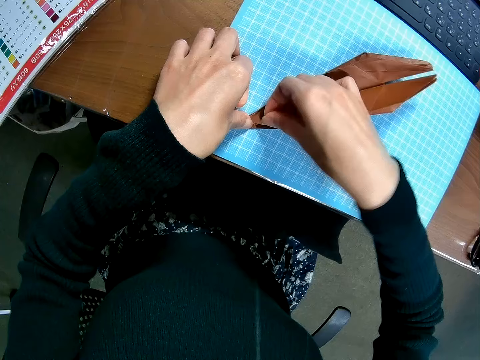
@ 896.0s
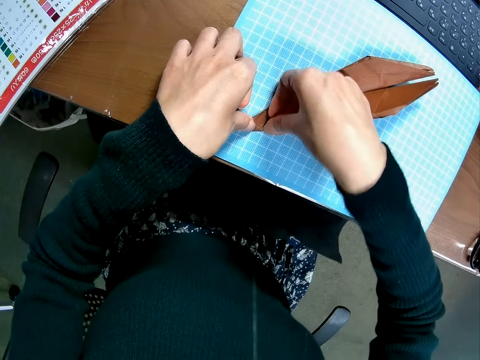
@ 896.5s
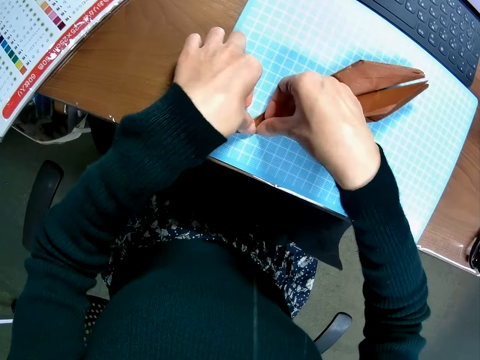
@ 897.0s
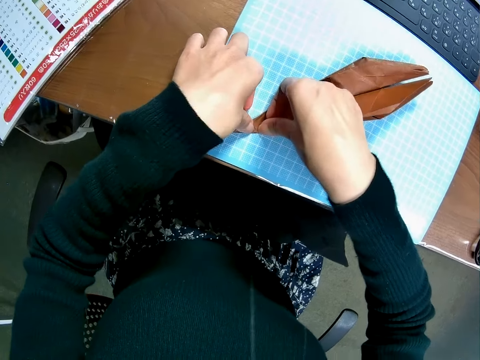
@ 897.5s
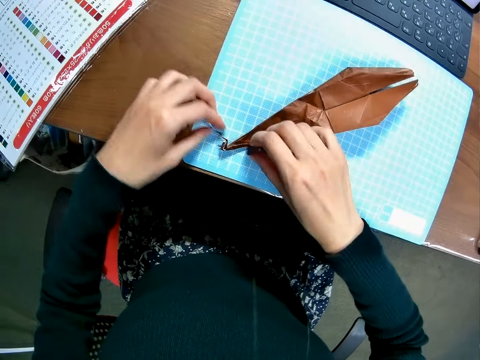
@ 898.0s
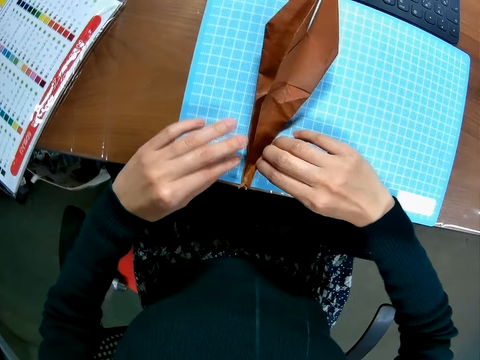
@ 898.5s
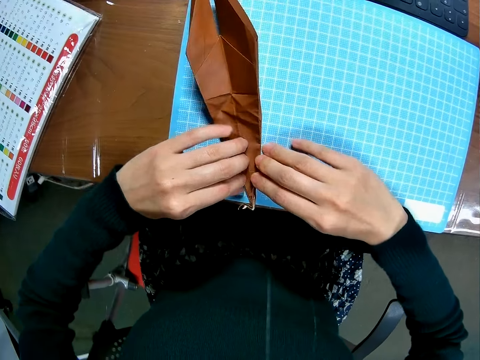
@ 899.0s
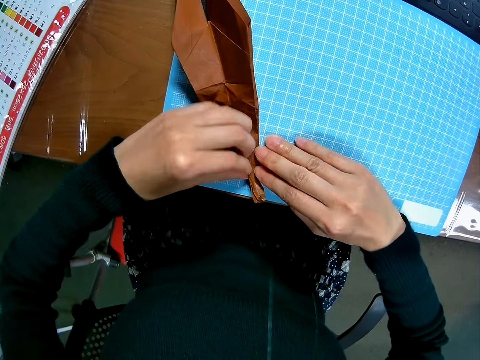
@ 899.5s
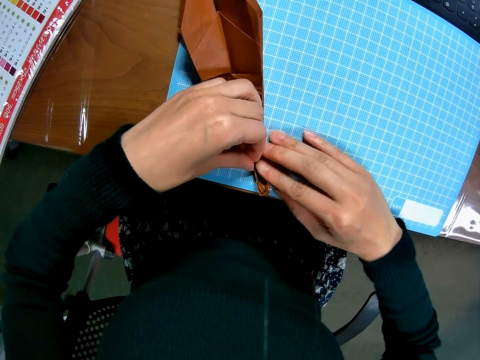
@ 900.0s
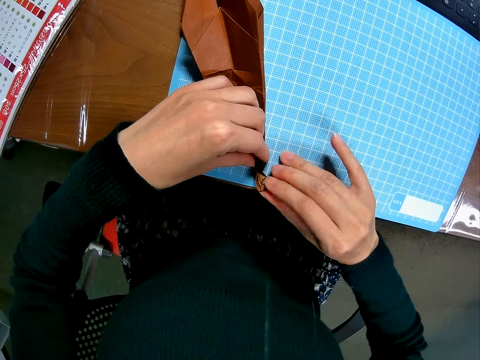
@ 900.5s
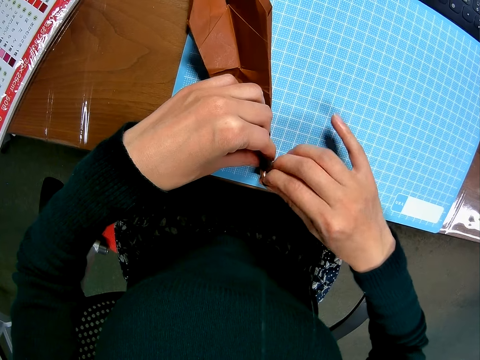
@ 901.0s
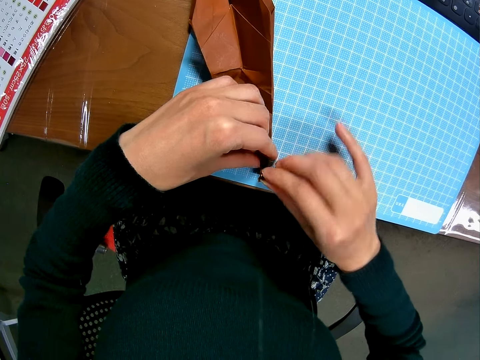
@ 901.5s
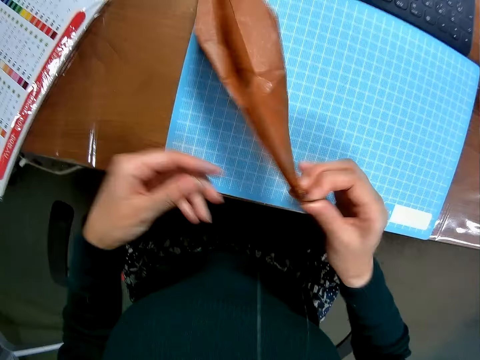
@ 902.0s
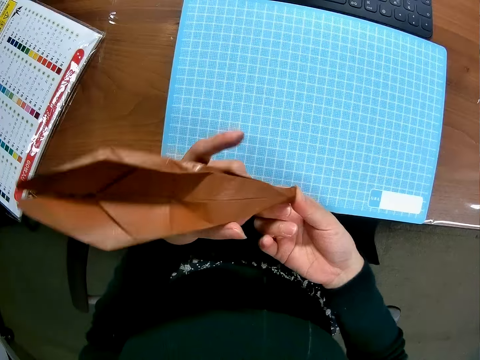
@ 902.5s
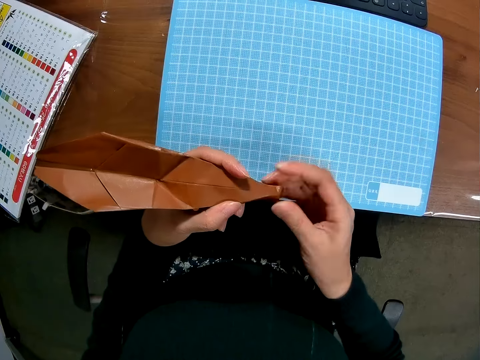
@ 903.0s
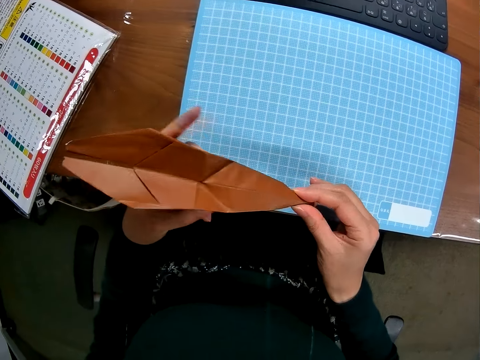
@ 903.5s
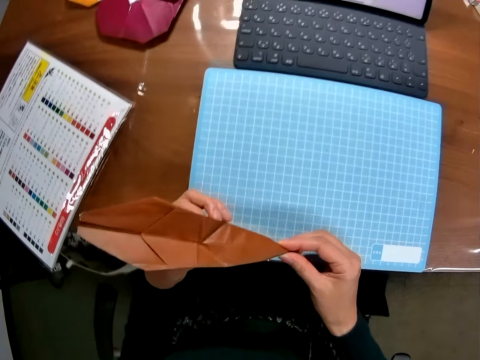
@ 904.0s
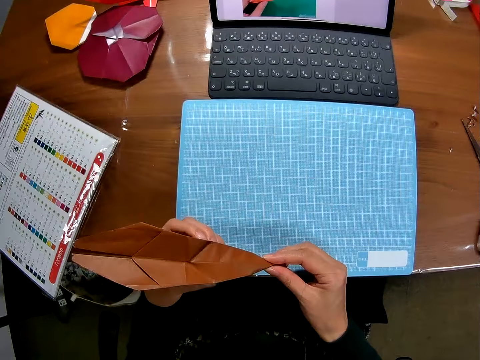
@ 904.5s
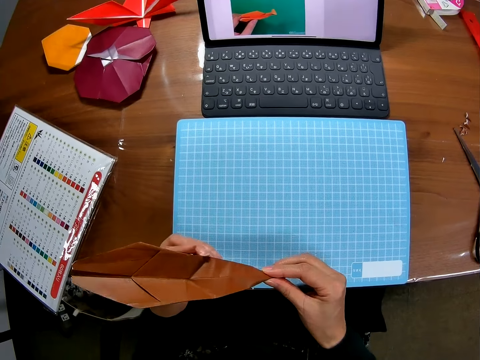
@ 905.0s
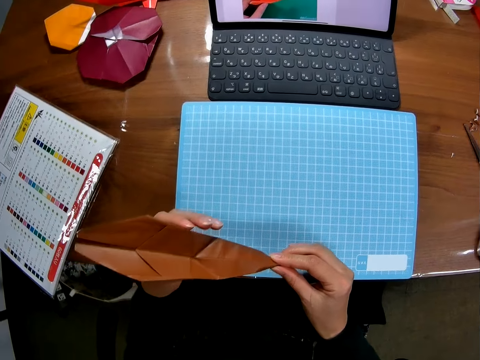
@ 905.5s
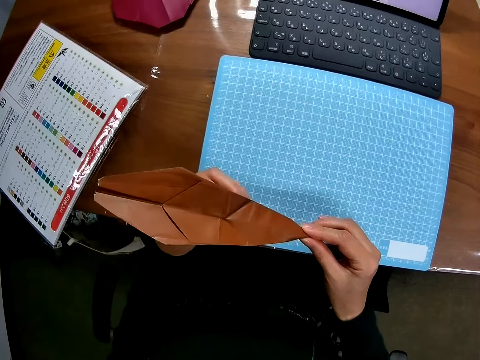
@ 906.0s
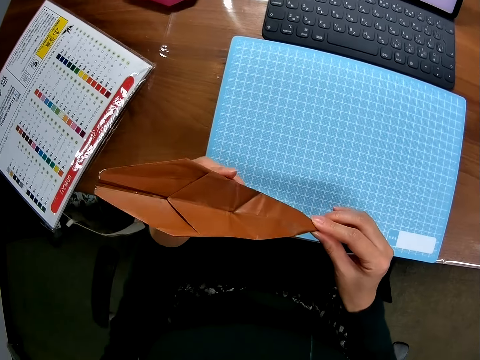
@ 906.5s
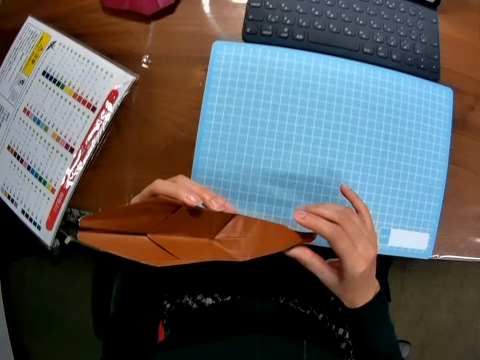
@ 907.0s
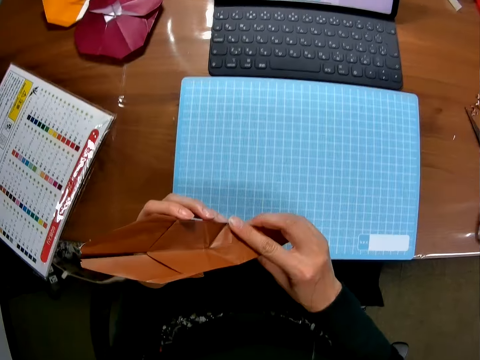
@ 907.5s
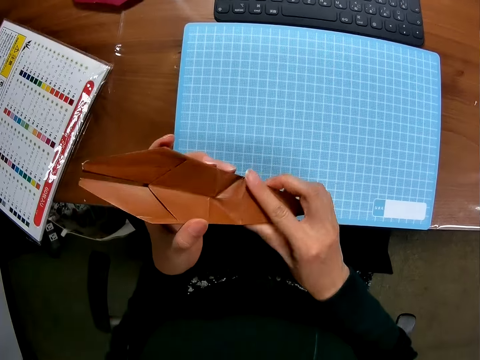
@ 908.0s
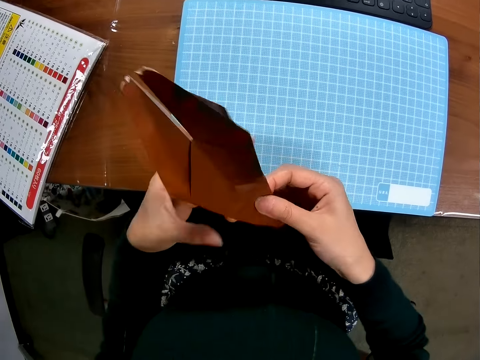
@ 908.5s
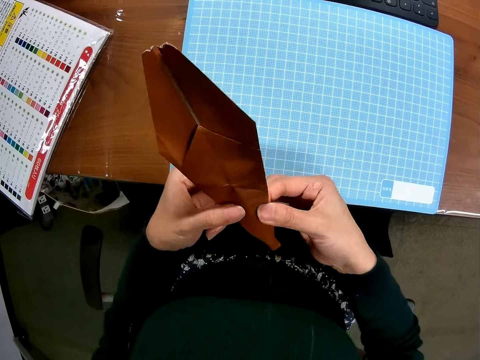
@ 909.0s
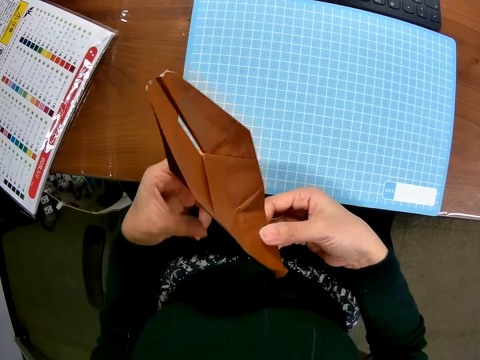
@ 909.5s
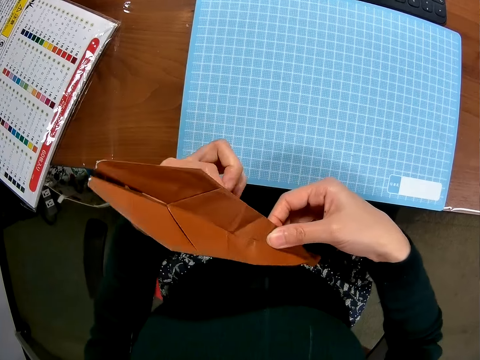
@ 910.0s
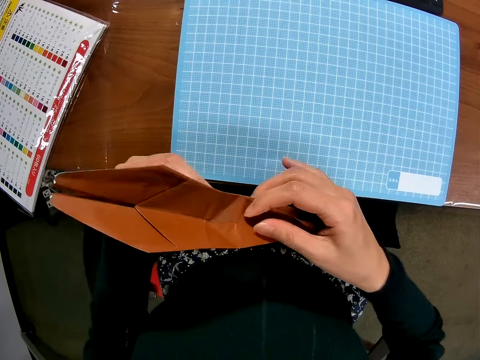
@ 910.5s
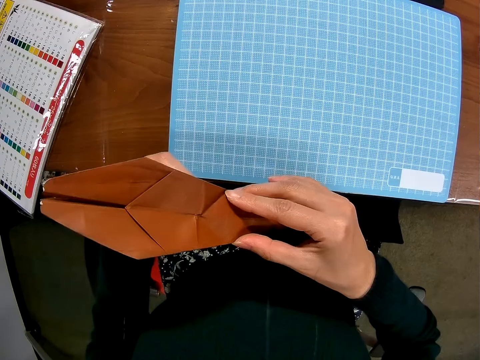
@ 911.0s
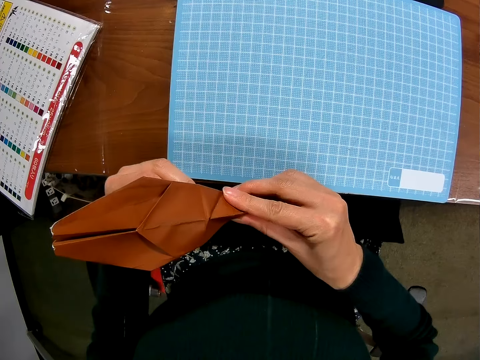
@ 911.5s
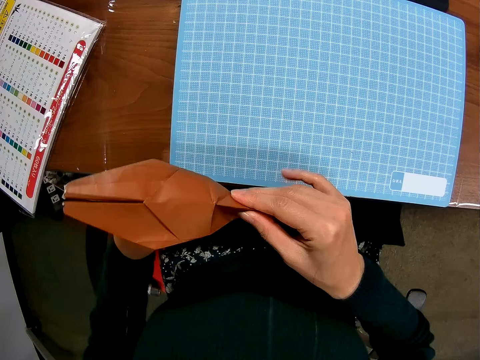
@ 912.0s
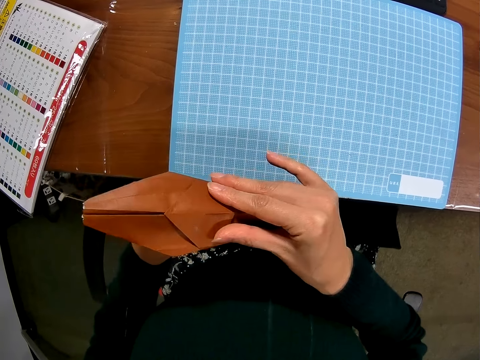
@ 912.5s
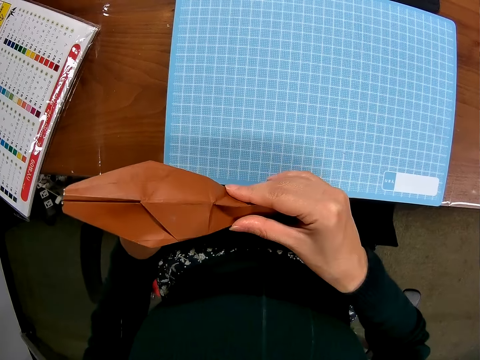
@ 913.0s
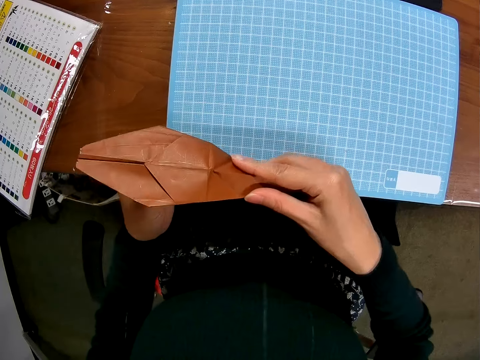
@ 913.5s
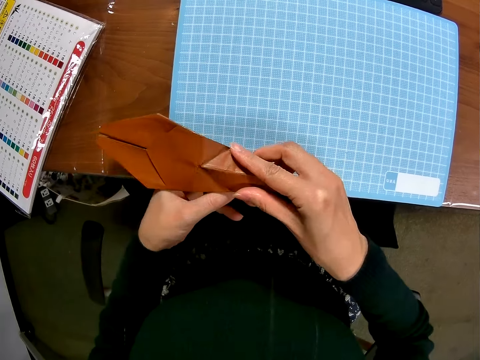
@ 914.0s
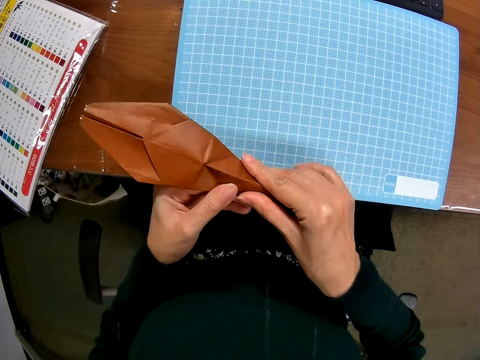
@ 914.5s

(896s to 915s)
The camera wearer moves the craft model on the table and folds the edge of the craft model. She raises the piece of paper or craft model from the cutting sheet with her right hand. She folds the piece of paper with both hands. She holds the craft model. She looks at the laptop. She holds the craft model. She folds the craft model.

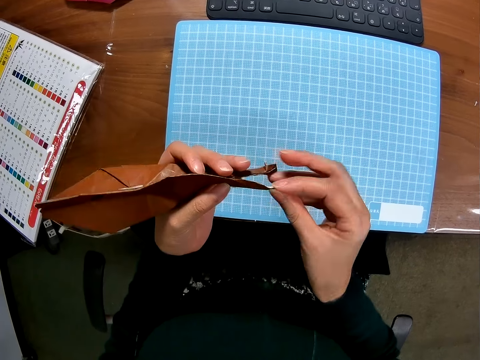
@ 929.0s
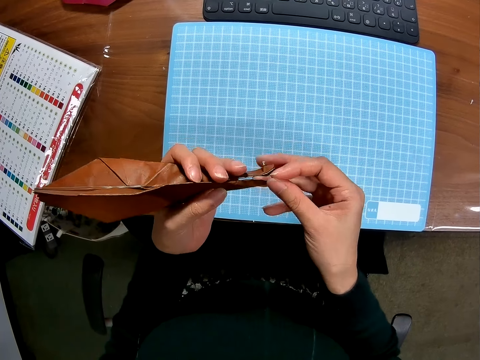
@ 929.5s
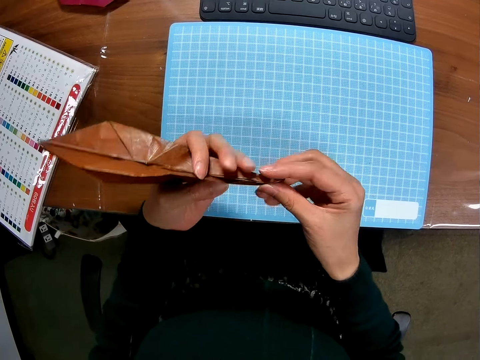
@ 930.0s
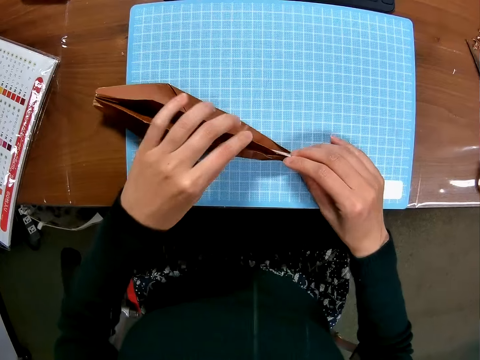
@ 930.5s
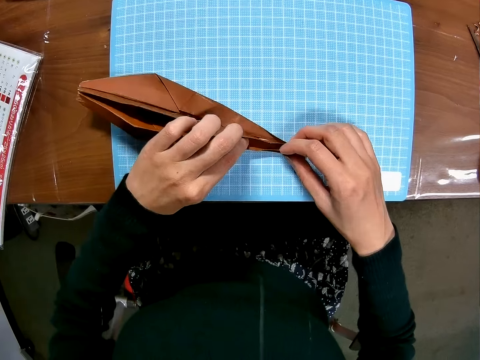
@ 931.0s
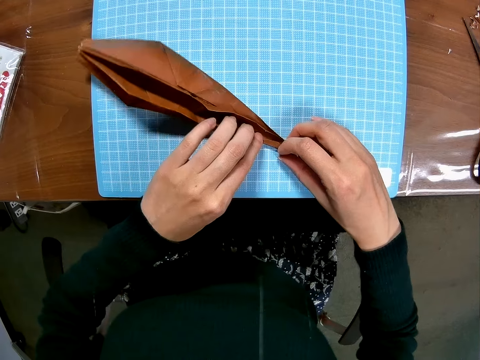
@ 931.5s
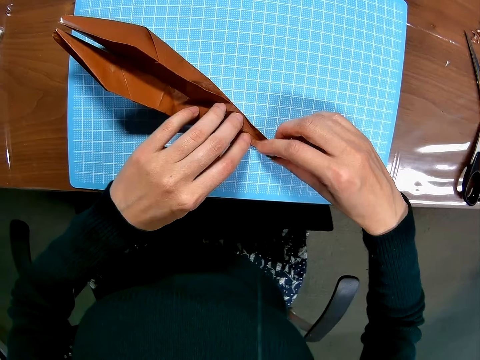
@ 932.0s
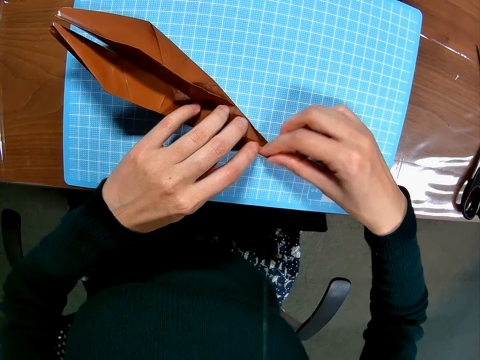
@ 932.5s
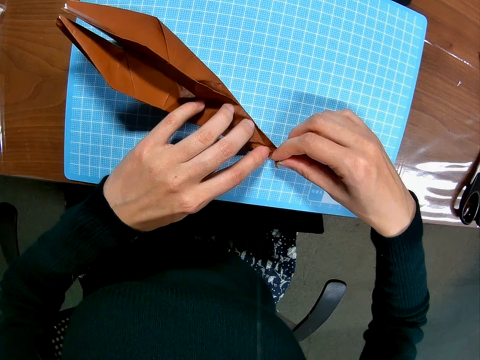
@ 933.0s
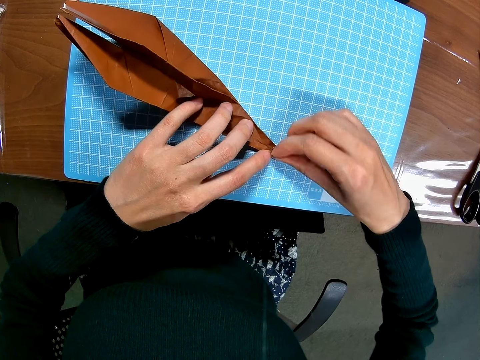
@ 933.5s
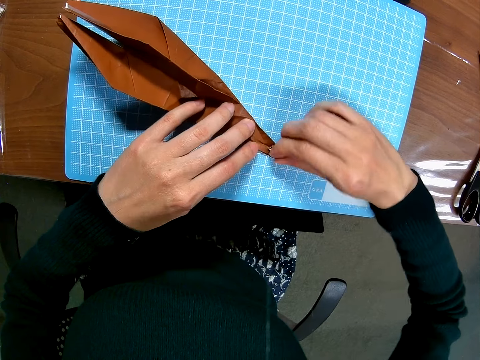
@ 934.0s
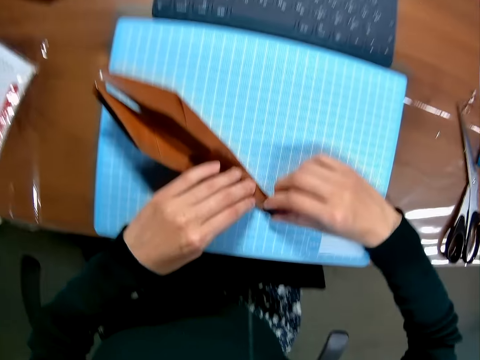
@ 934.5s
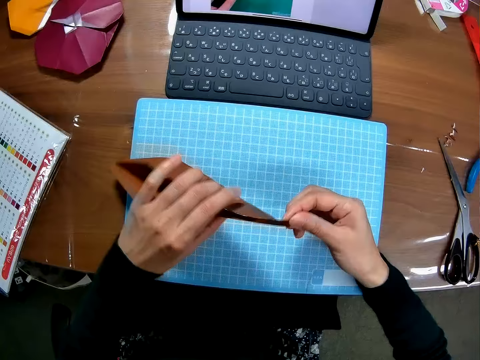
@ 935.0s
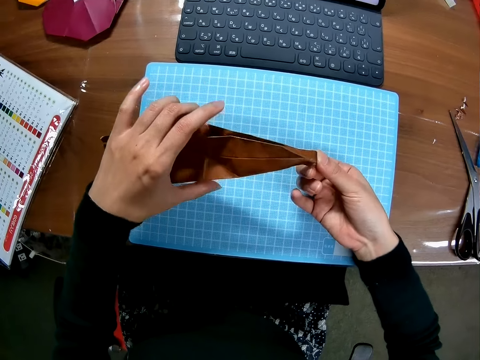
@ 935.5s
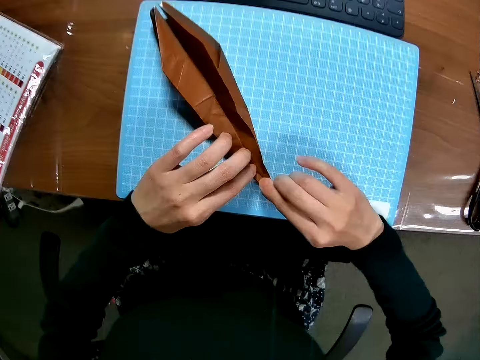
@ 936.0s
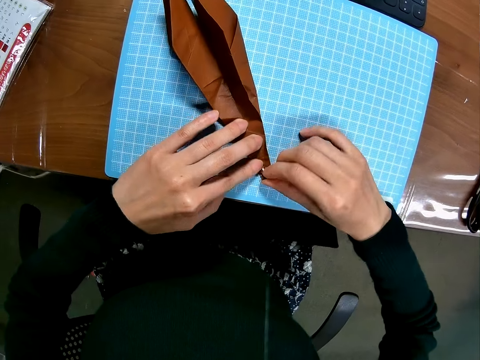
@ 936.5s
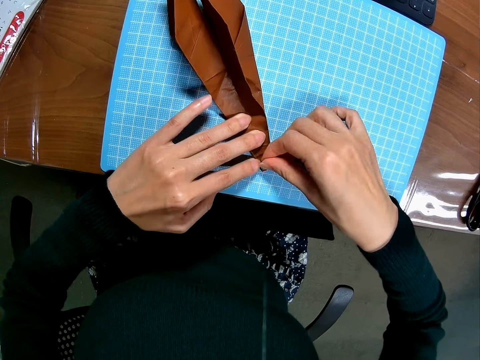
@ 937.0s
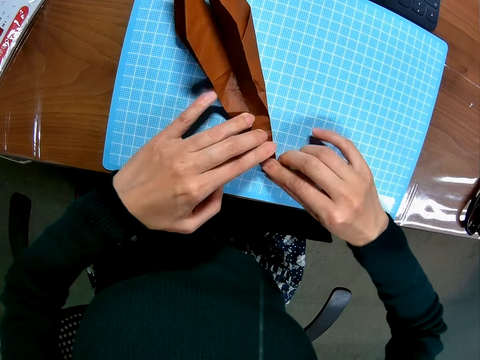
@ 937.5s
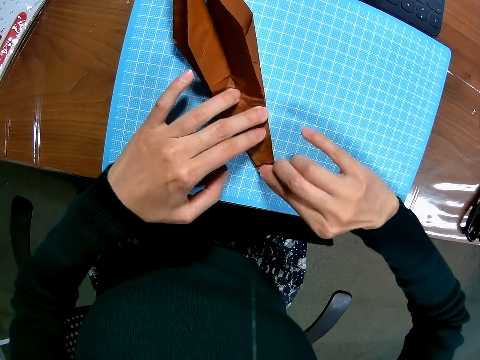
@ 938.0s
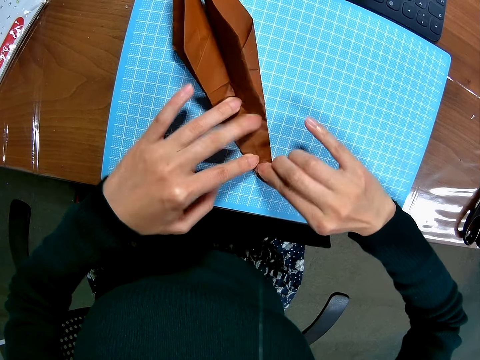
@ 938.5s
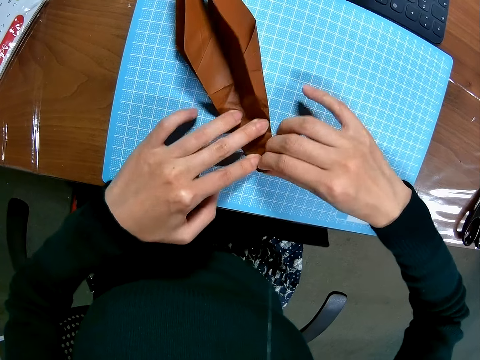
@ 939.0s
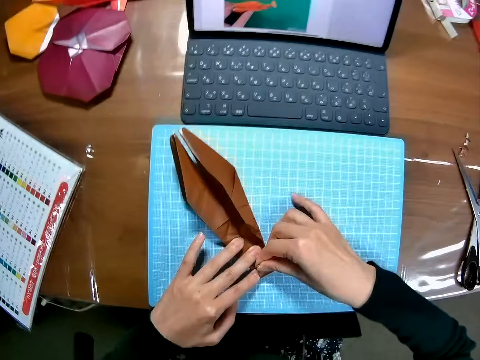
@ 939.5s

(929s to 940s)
The camera wearer drops the piece of paper or craft model on the cutting sheet with her right hand. She folds the piece of paper on the cutting sheet with both hands. She lifts the craft model, checks the craft model, places the craft model on the table and folds the edges of the craft model.
